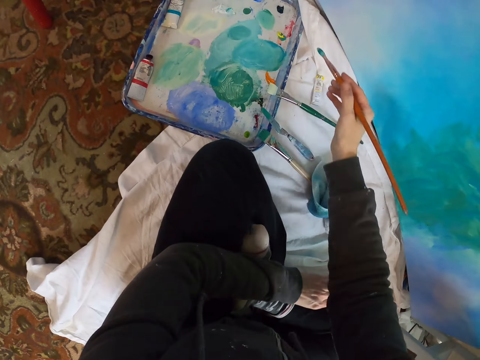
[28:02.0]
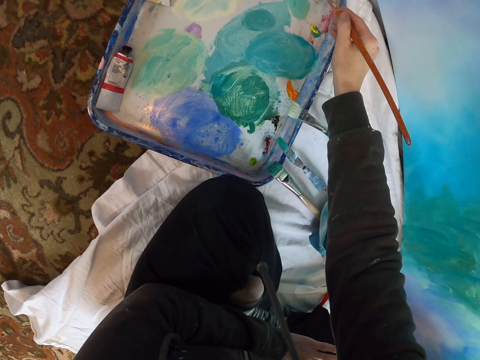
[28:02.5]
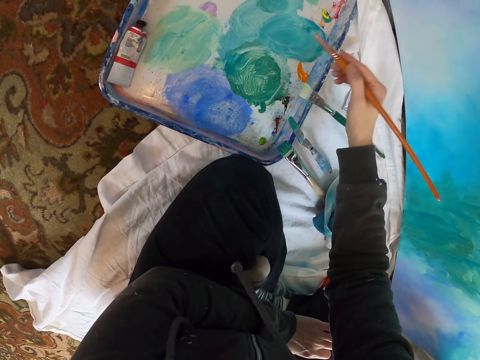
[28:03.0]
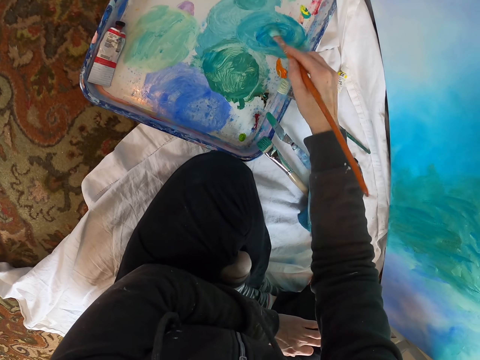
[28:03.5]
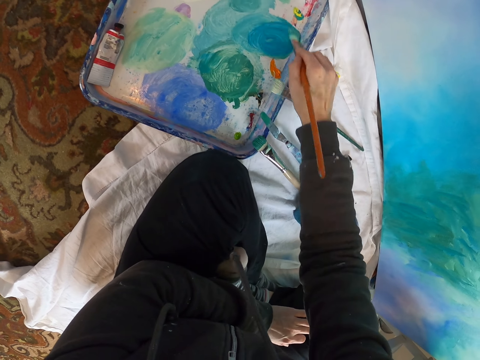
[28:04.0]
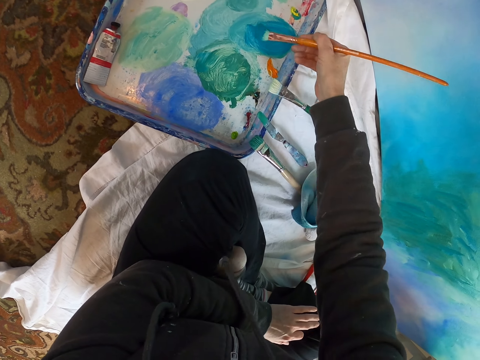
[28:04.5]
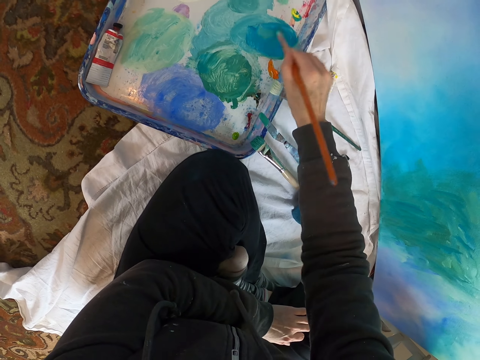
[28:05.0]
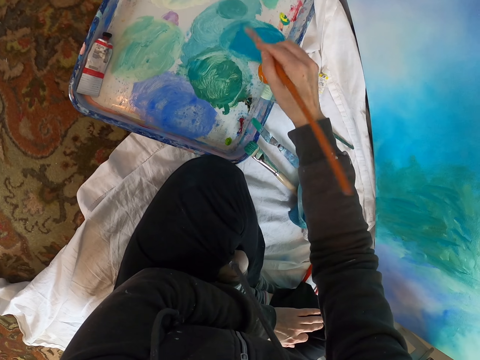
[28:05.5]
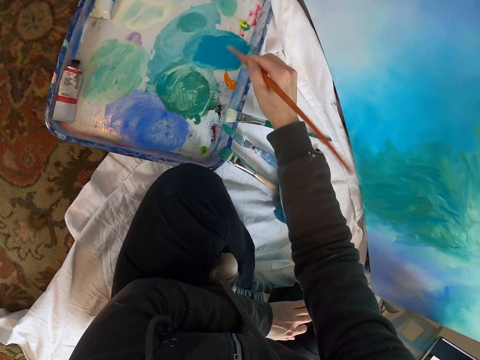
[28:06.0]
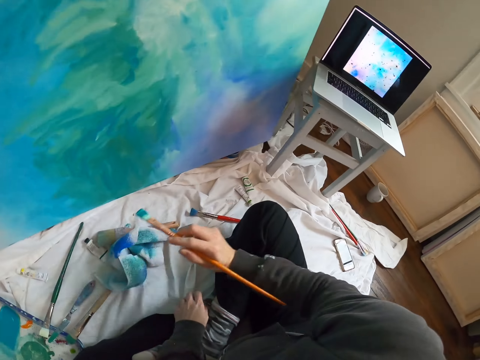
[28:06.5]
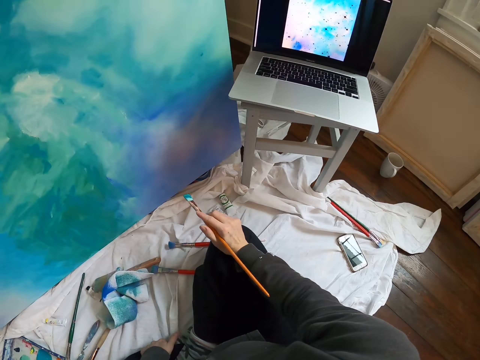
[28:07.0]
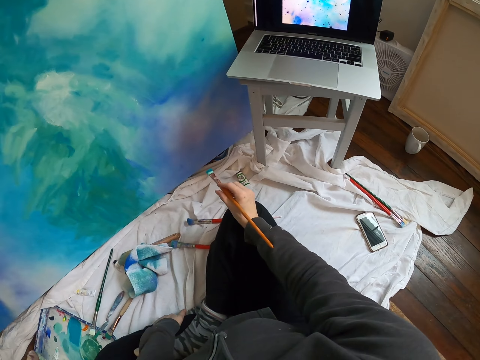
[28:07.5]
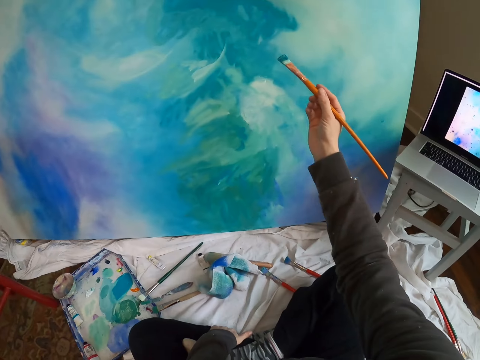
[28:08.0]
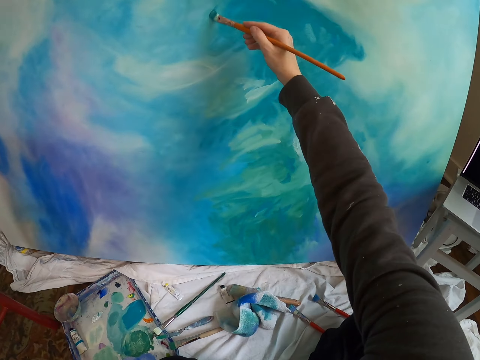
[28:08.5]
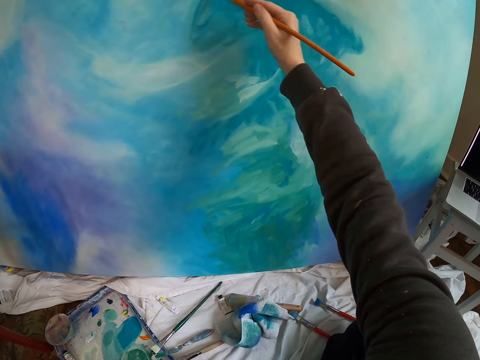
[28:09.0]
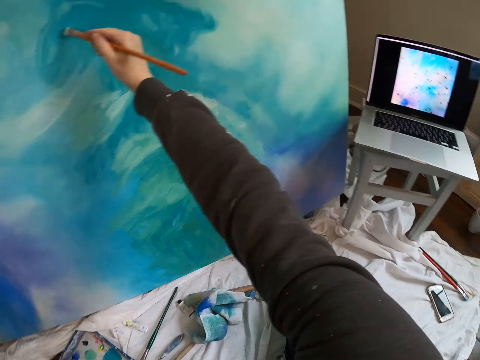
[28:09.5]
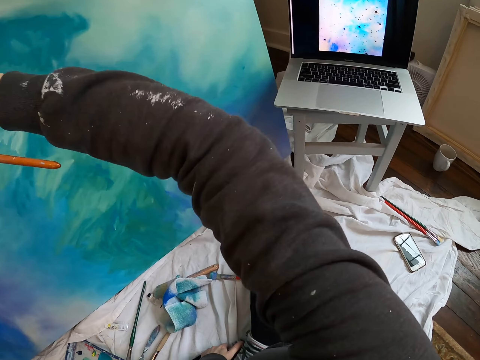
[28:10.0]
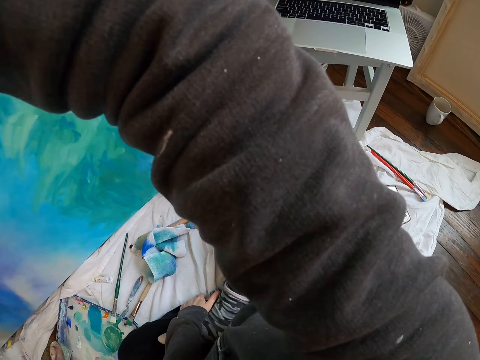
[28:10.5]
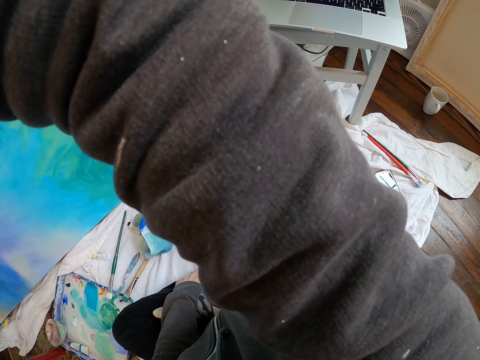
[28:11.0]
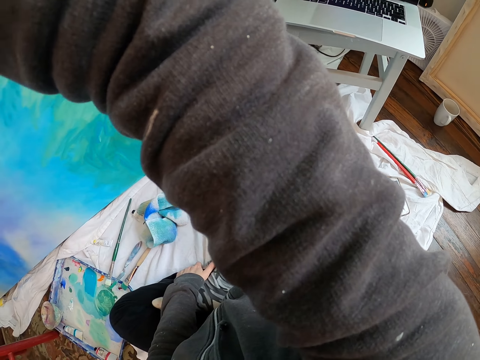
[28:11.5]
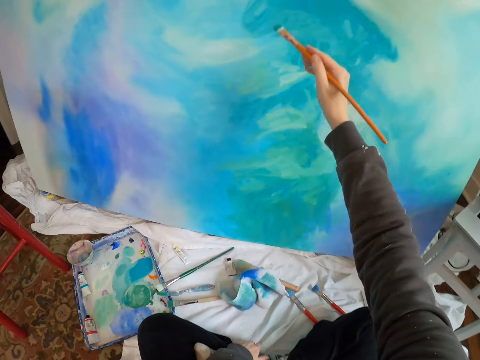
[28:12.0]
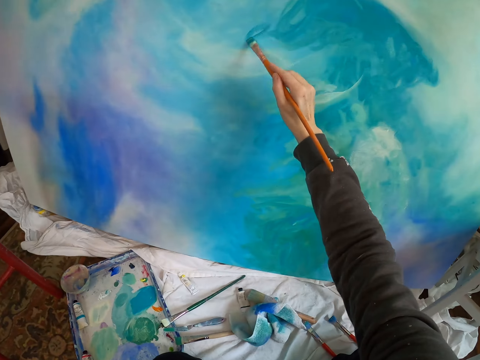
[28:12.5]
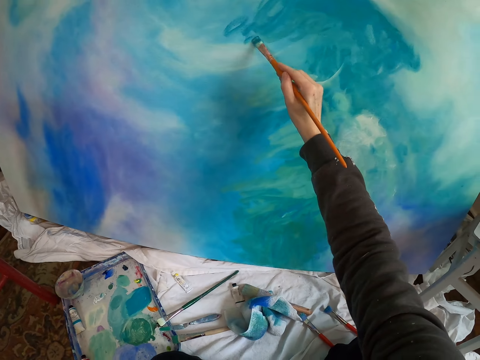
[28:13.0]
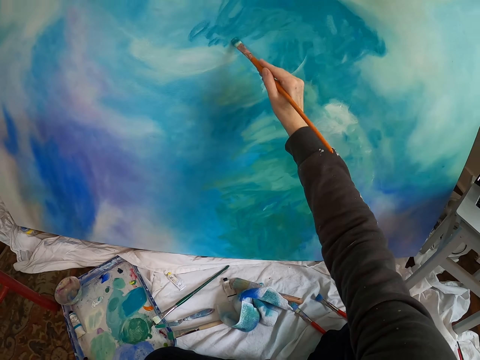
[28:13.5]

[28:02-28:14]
The camera wearer moves the pen brush. They rub the pen brush on the paint. They lift the pen brush. They look at the laptop. They lift the pen brush. They paint the board with the pen brush. They lift the right hand. They paint the board with the pen brush.

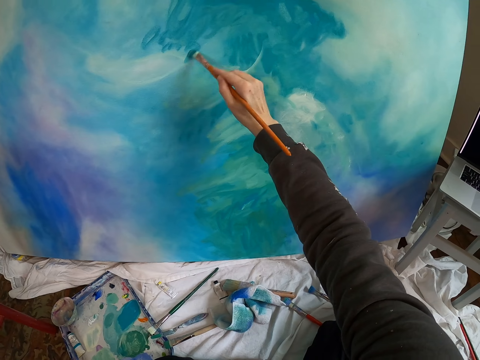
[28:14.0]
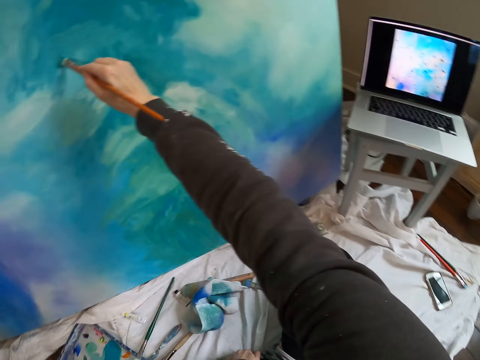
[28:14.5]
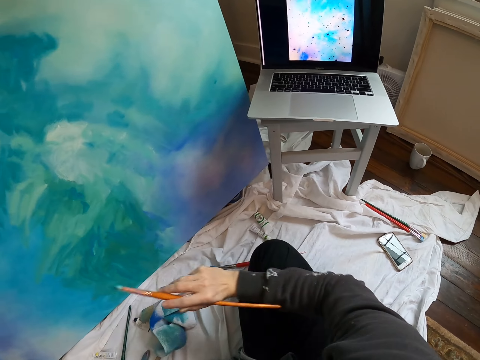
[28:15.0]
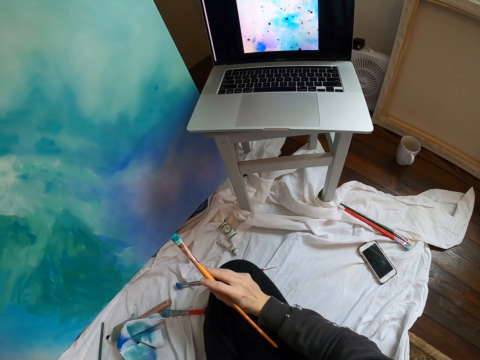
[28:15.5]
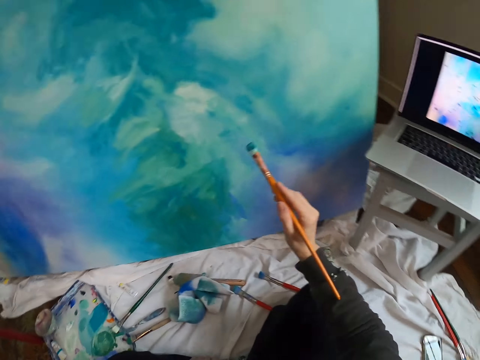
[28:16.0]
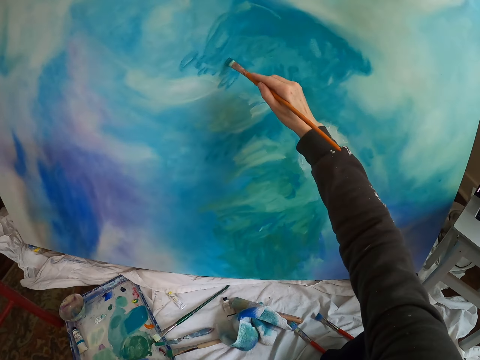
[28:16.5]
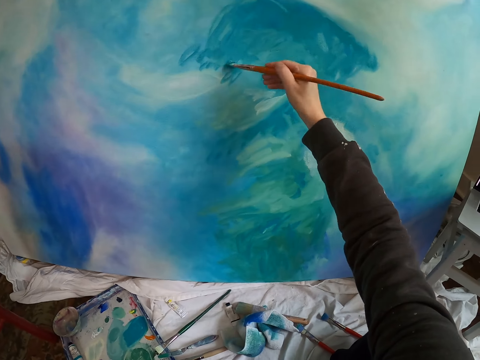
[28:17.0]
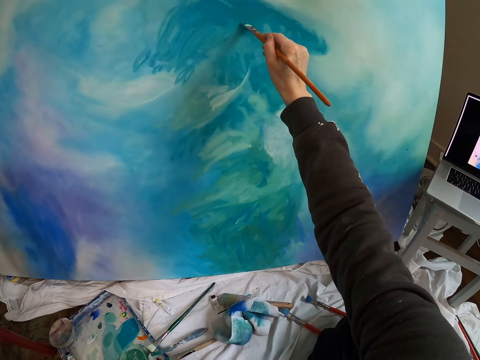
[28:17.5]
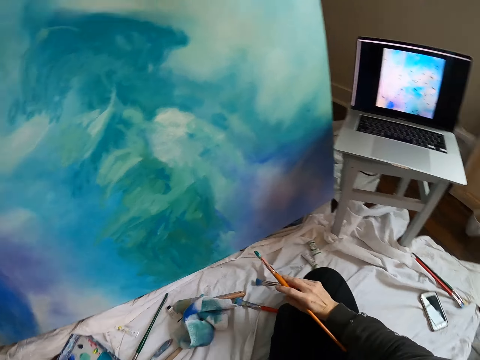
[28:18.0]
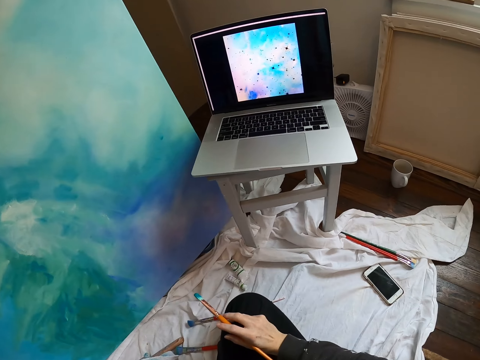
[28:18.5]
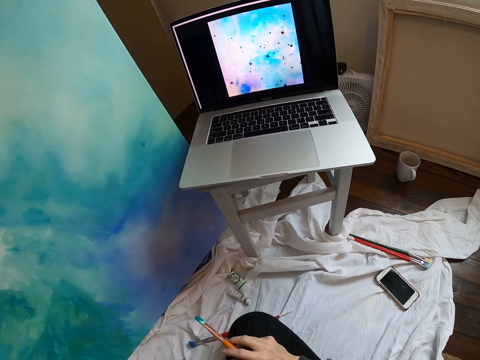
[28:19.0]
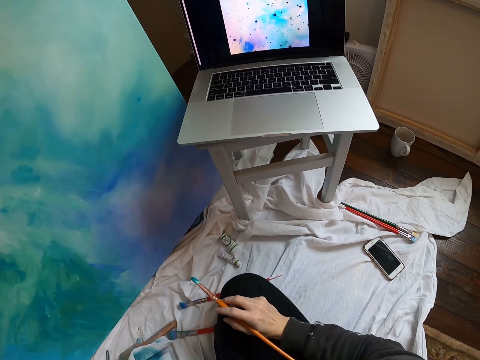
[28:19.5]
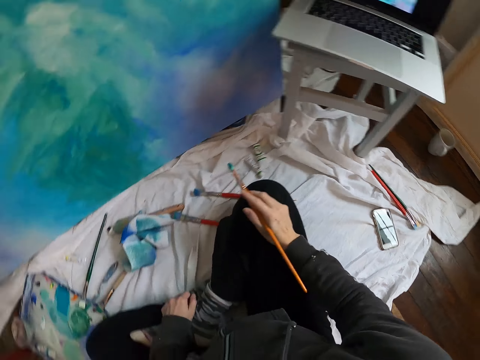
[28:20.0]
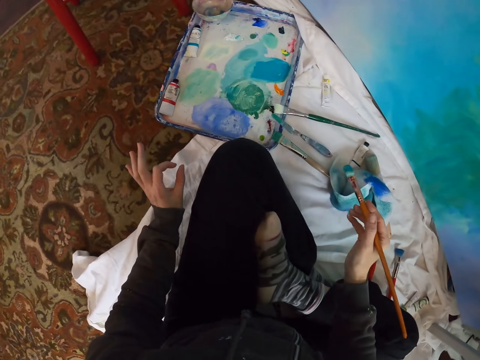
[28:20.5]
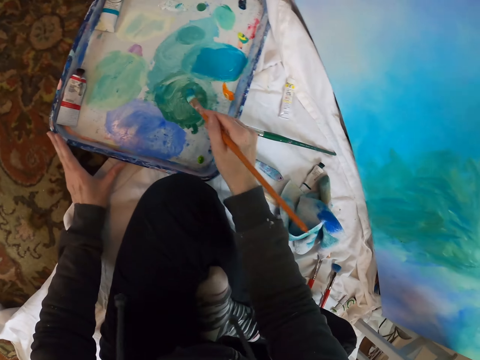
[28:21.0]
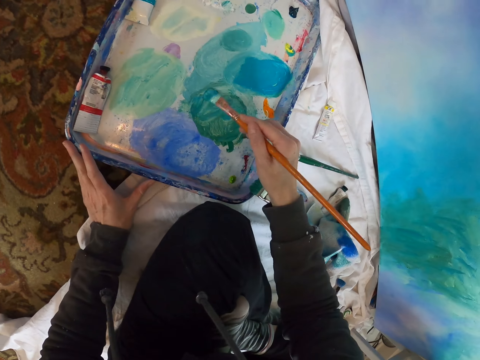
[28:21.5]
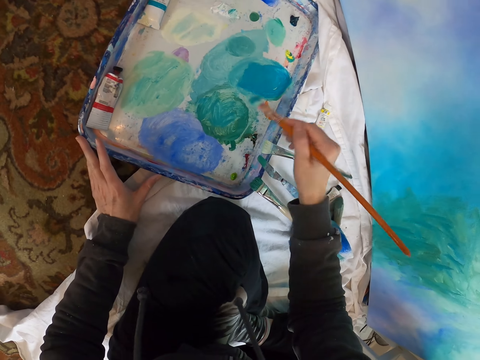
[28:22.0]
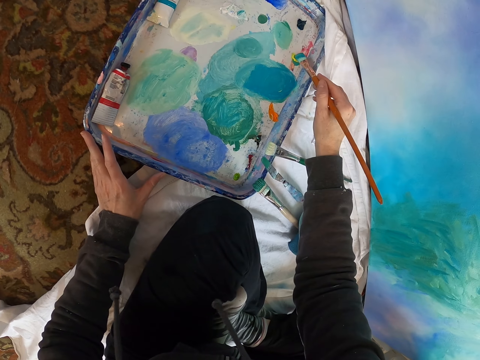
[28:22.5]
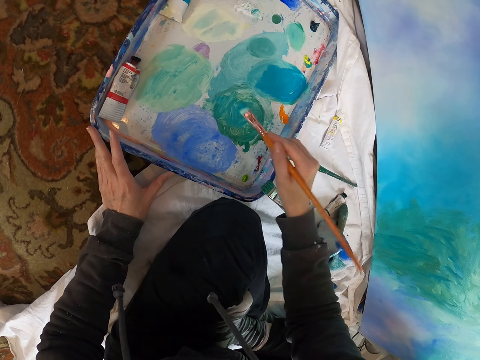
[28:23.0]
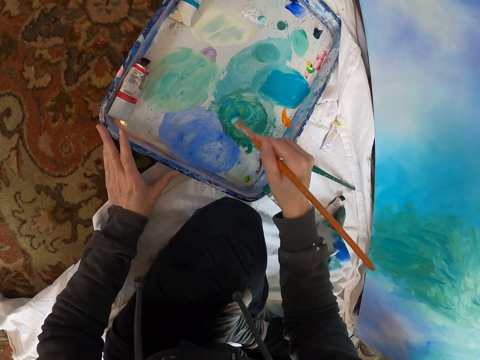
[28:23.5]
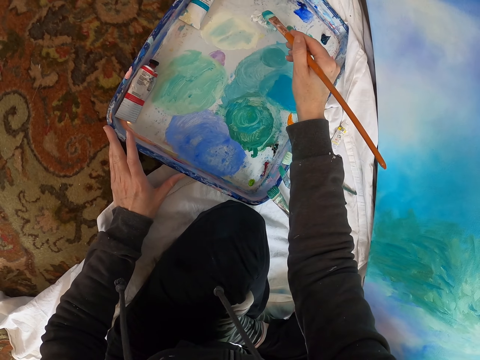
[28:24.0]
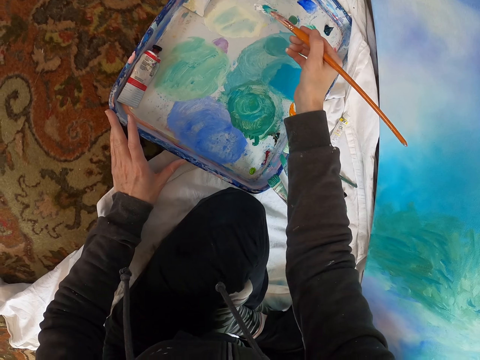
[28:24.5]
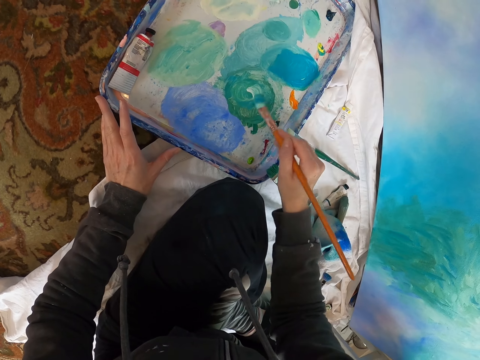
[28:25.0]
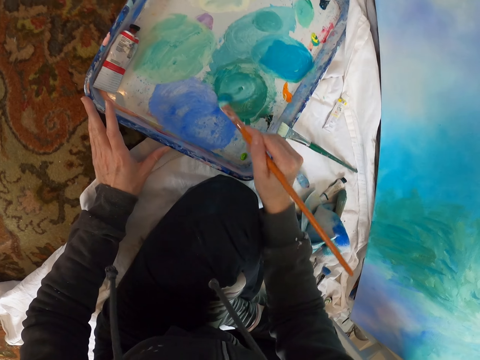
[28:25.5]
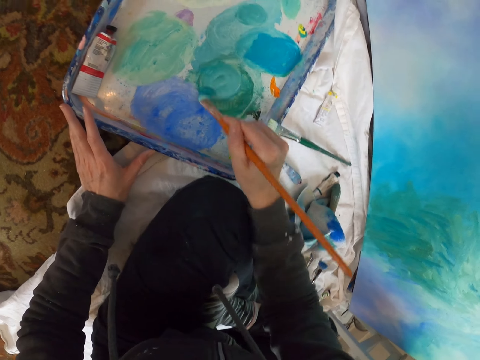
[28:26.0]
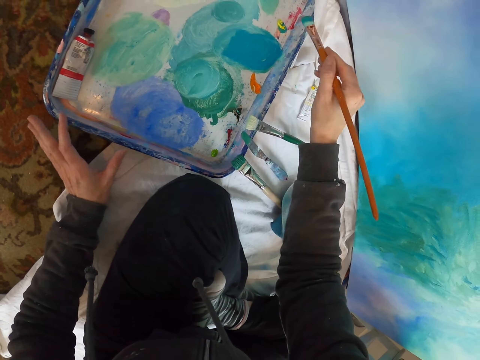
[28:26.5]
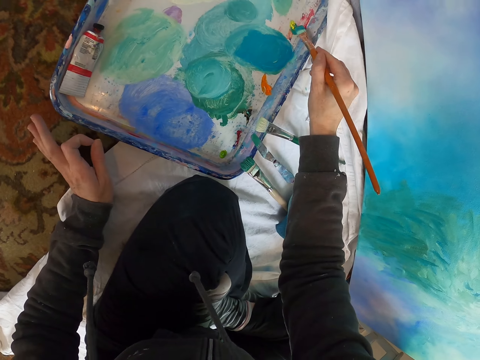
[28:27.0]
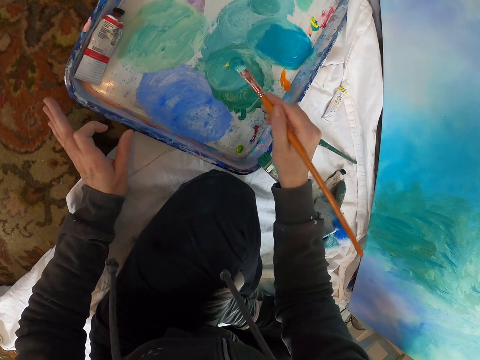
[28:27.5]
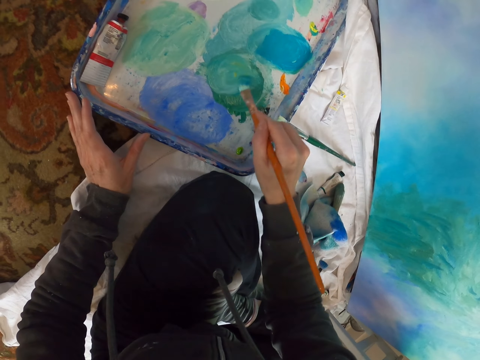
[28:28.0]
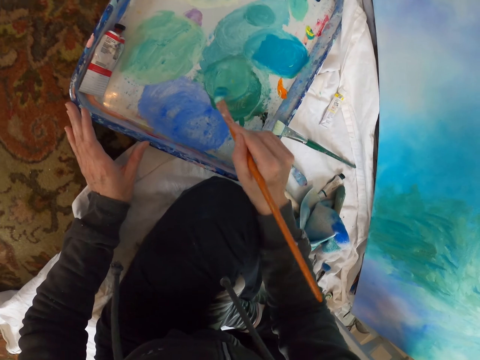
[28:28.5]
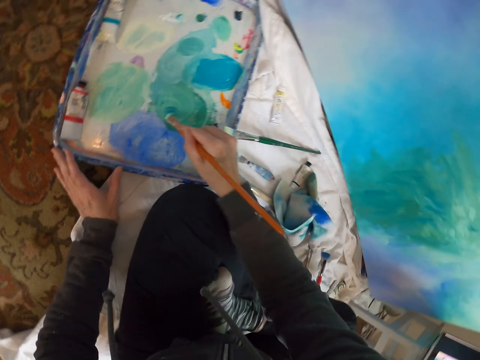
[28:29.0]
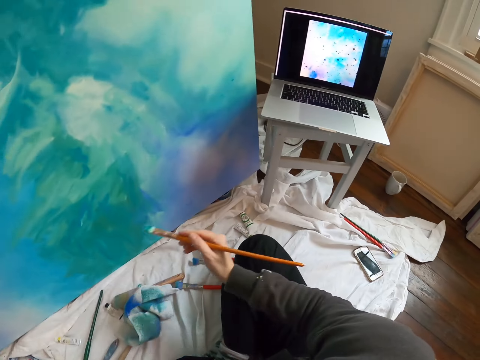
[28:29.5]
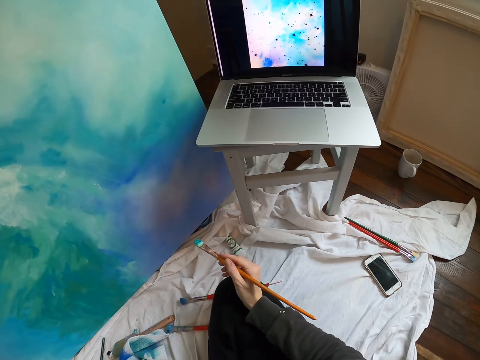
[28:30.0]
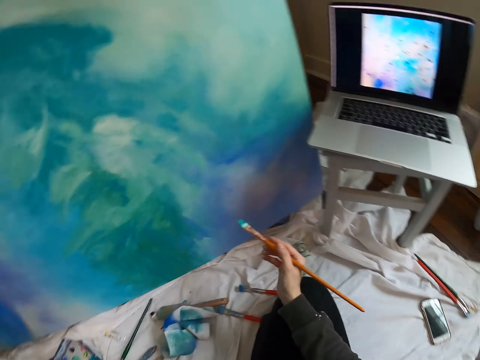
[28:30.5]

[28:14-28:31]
The camera wearer looks at the laptop. They lift the pen brush. They paint the board with the pen brush. They move the right hand. They look at the laptop. They move both hands. They rub the pen brush on the paint. They move the pen brush. They rub the pen brush on the paint. They scoop paint with the pen brush. They rub the pen brush on the paint. They move the right hand. They rub the pen brush on the paint. They look at the laptop.
